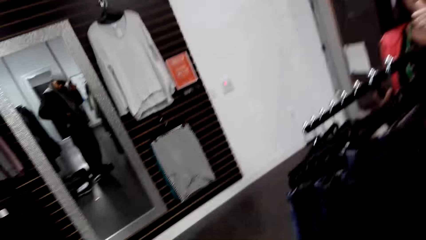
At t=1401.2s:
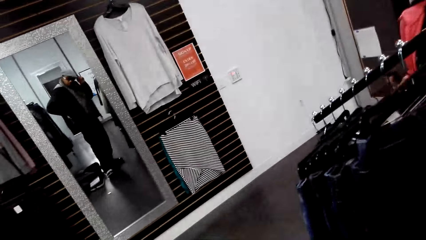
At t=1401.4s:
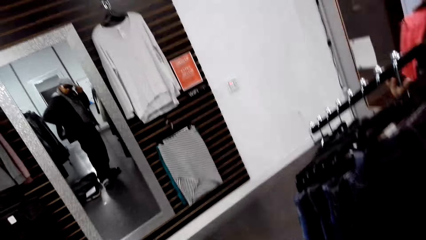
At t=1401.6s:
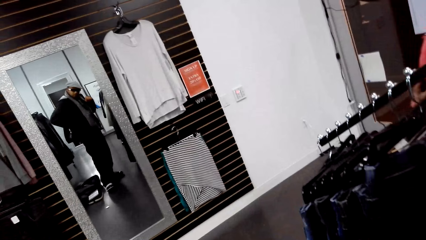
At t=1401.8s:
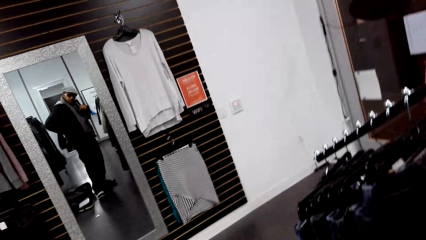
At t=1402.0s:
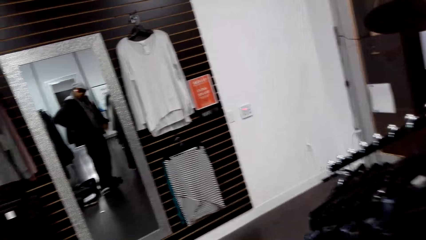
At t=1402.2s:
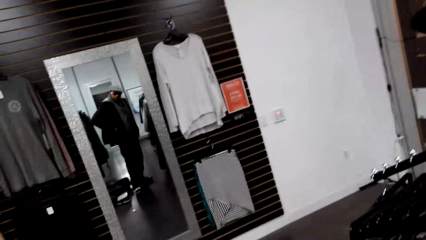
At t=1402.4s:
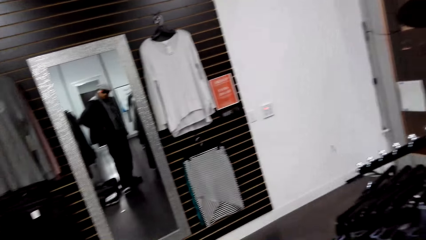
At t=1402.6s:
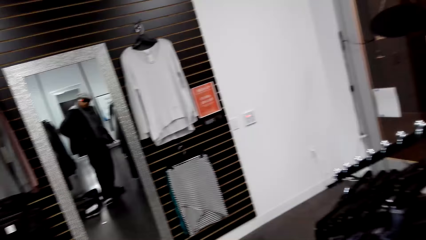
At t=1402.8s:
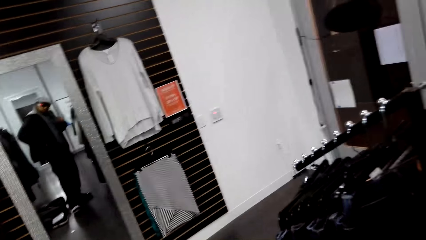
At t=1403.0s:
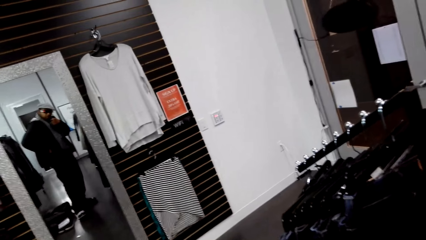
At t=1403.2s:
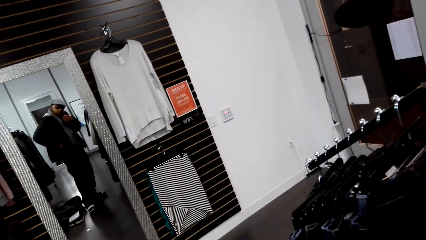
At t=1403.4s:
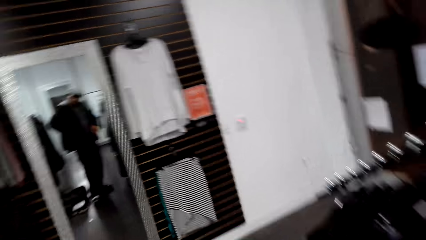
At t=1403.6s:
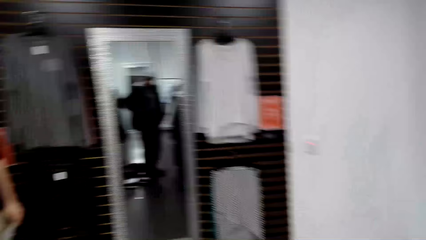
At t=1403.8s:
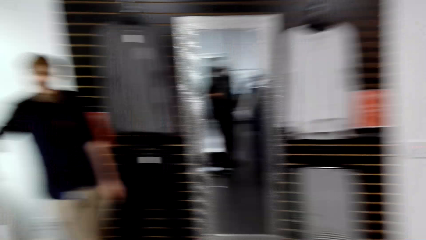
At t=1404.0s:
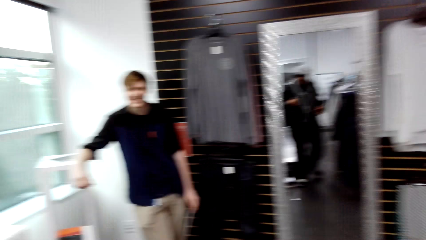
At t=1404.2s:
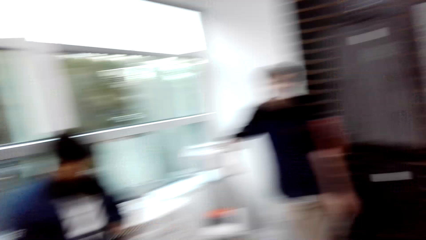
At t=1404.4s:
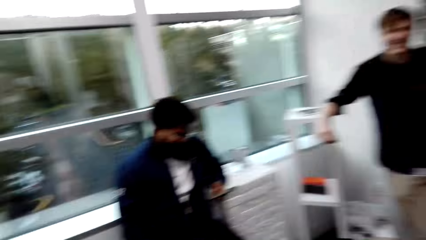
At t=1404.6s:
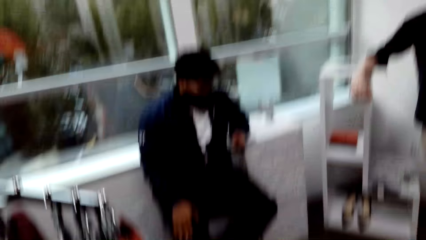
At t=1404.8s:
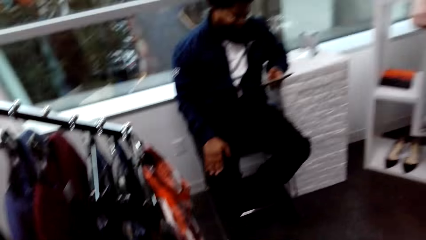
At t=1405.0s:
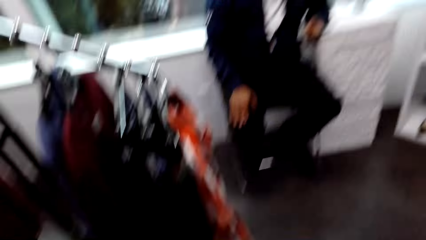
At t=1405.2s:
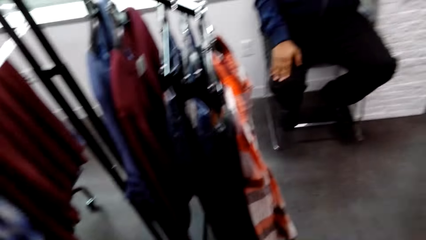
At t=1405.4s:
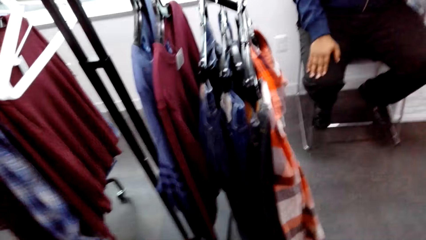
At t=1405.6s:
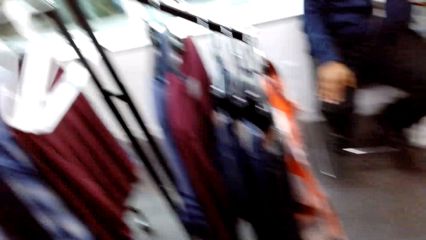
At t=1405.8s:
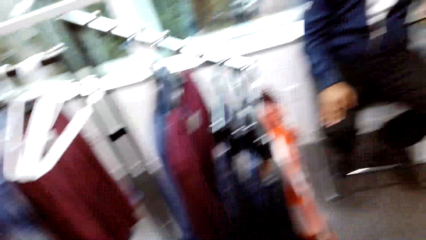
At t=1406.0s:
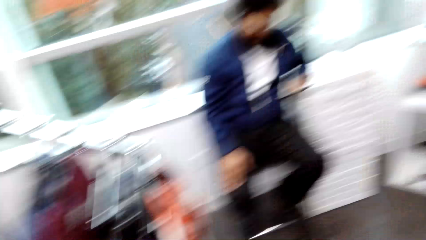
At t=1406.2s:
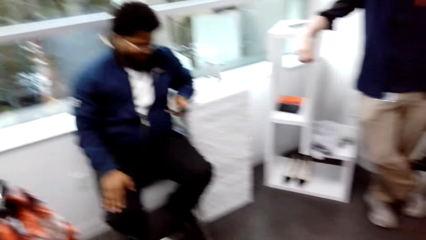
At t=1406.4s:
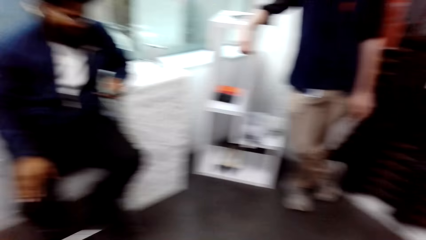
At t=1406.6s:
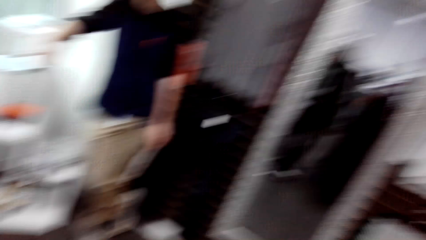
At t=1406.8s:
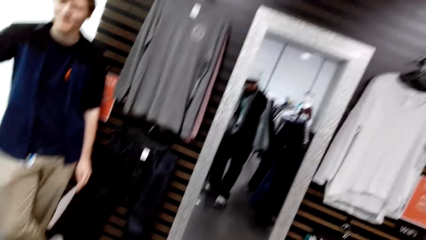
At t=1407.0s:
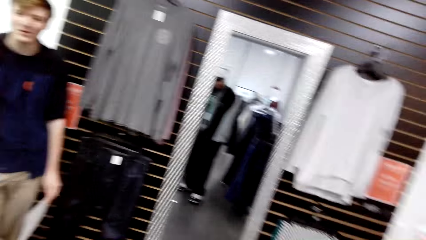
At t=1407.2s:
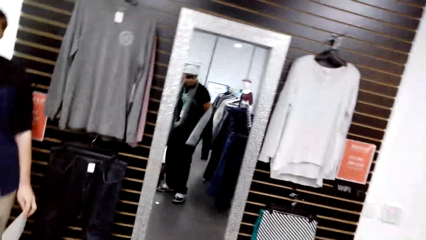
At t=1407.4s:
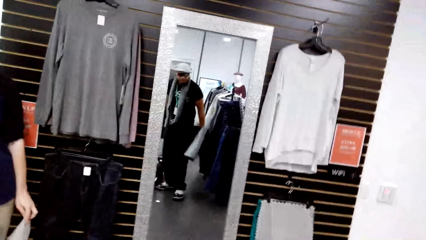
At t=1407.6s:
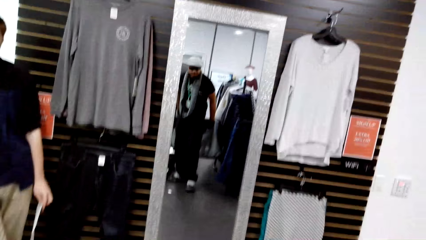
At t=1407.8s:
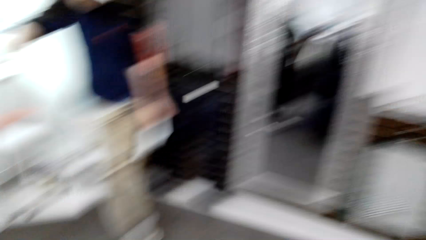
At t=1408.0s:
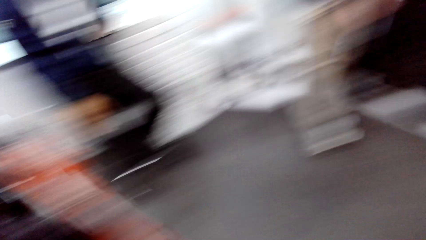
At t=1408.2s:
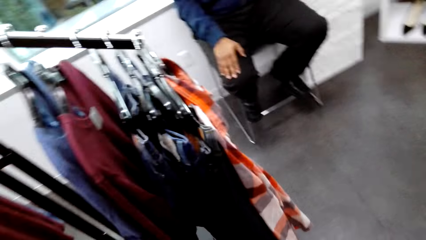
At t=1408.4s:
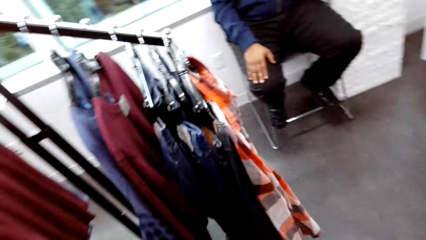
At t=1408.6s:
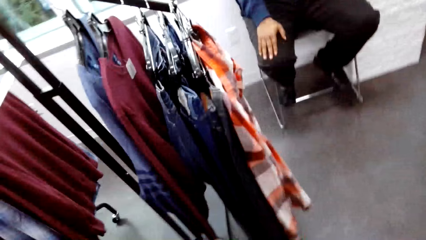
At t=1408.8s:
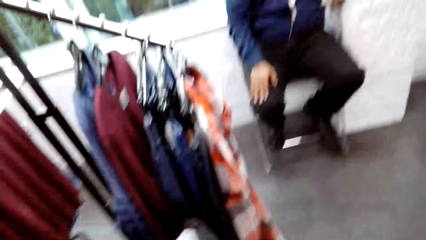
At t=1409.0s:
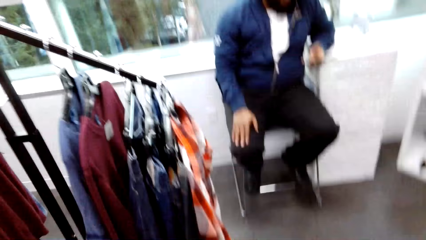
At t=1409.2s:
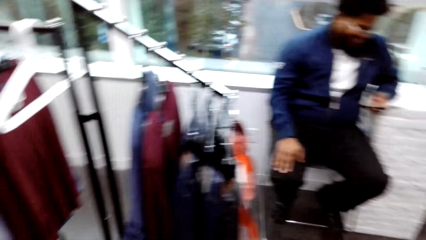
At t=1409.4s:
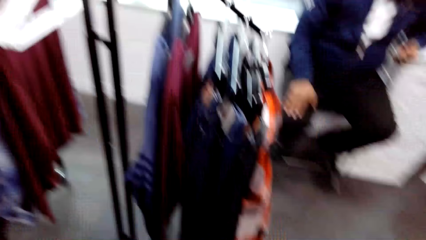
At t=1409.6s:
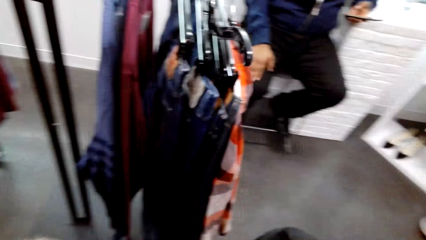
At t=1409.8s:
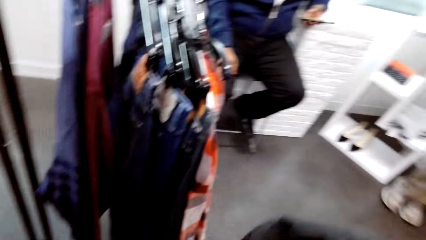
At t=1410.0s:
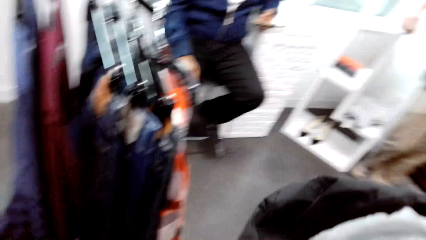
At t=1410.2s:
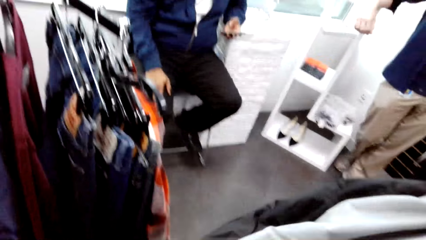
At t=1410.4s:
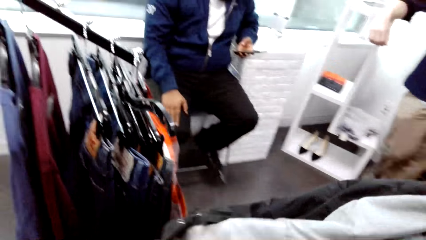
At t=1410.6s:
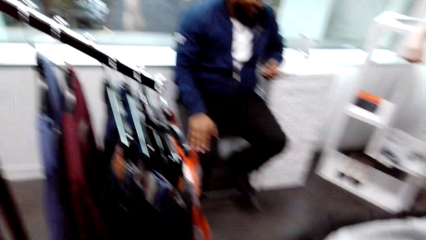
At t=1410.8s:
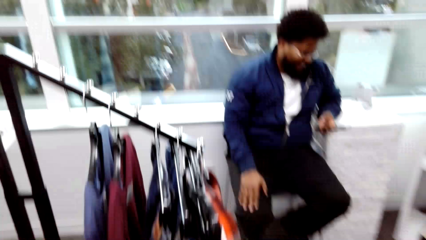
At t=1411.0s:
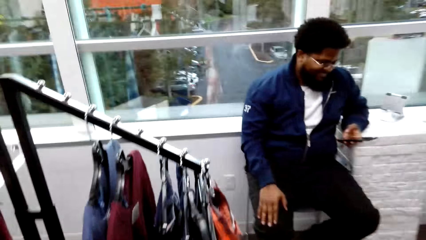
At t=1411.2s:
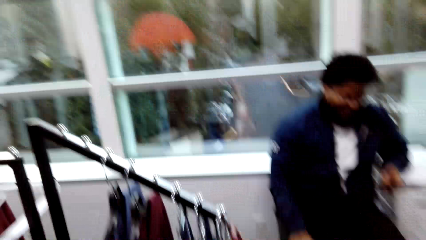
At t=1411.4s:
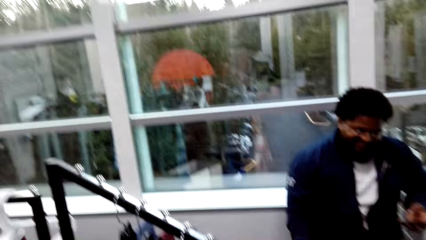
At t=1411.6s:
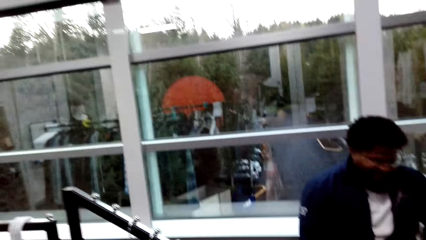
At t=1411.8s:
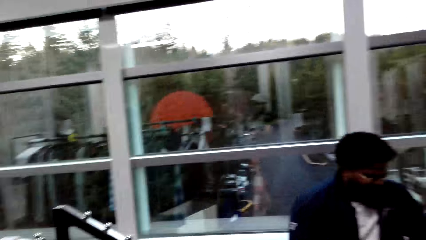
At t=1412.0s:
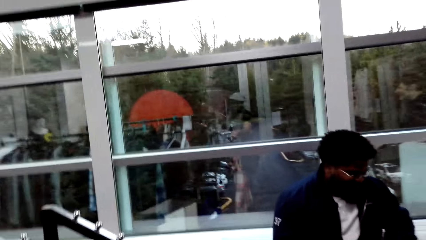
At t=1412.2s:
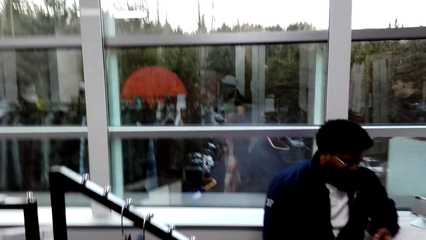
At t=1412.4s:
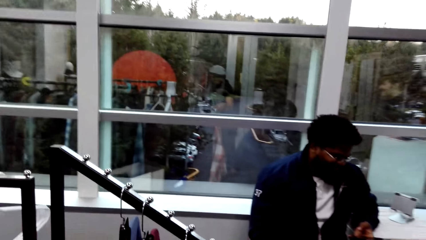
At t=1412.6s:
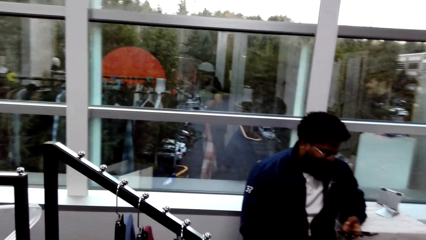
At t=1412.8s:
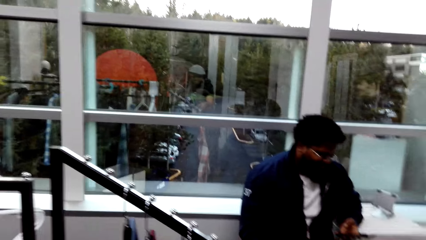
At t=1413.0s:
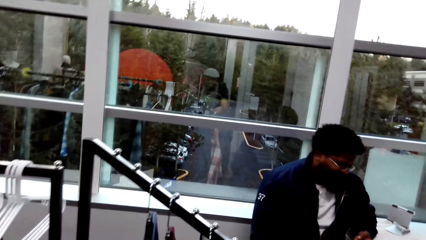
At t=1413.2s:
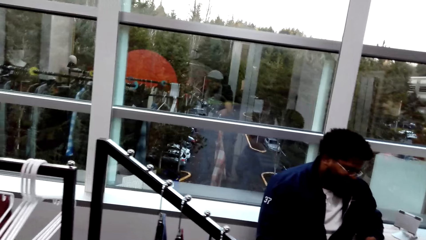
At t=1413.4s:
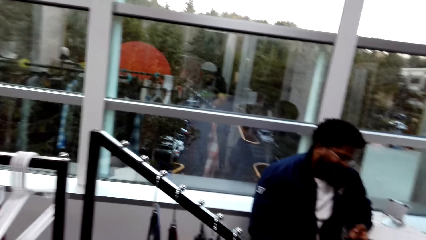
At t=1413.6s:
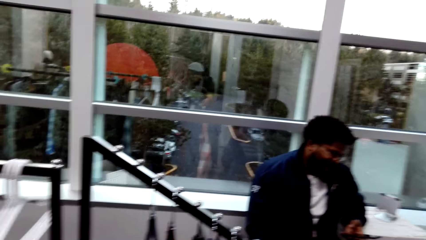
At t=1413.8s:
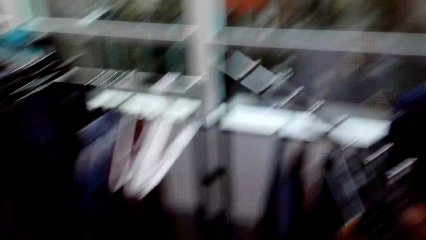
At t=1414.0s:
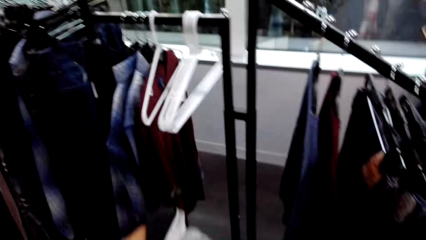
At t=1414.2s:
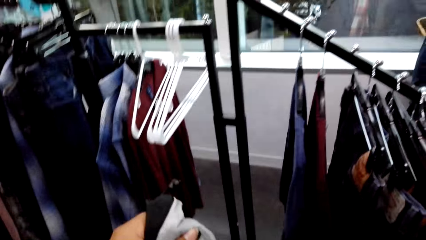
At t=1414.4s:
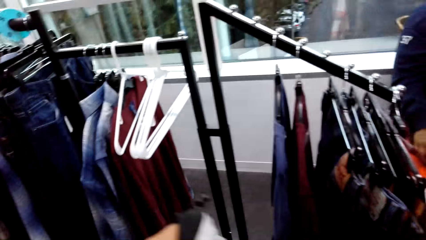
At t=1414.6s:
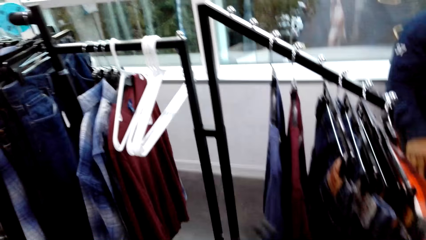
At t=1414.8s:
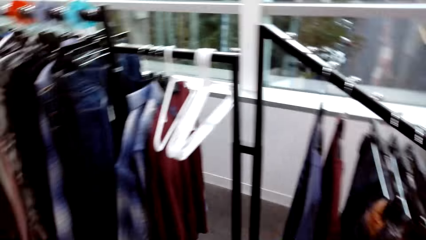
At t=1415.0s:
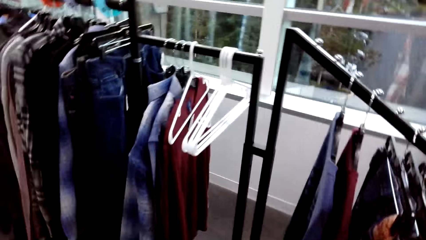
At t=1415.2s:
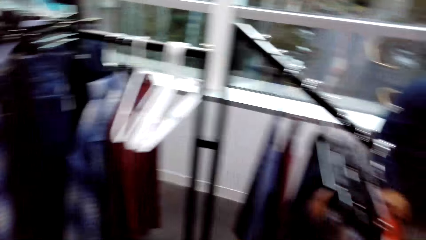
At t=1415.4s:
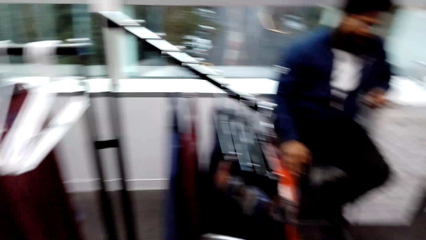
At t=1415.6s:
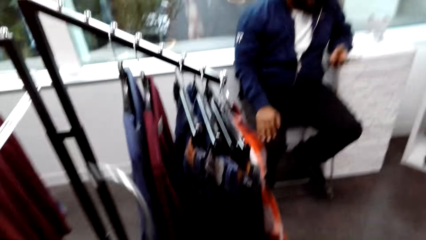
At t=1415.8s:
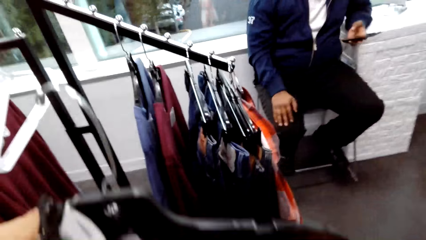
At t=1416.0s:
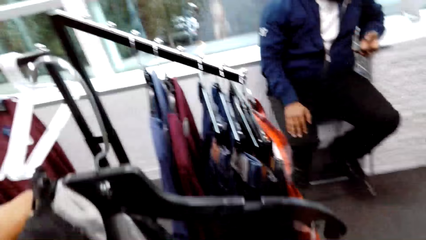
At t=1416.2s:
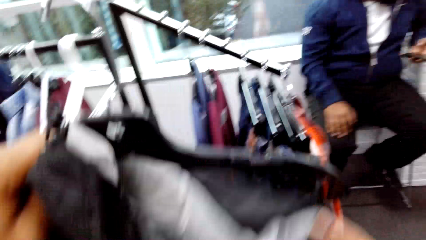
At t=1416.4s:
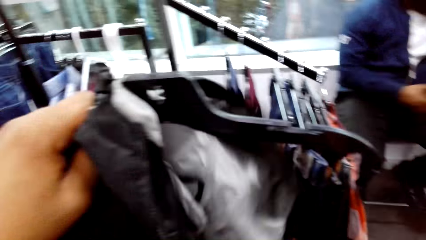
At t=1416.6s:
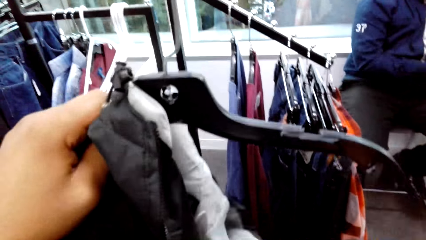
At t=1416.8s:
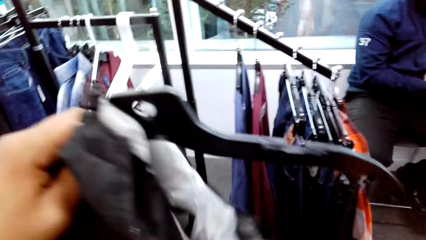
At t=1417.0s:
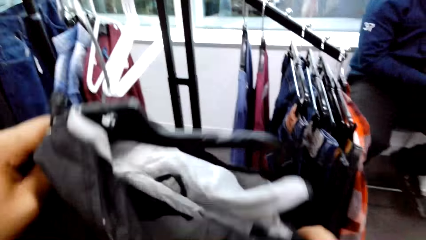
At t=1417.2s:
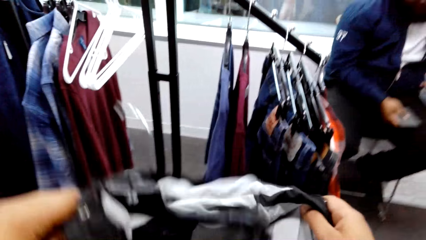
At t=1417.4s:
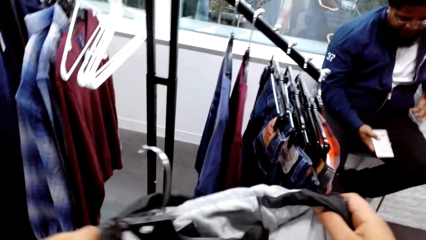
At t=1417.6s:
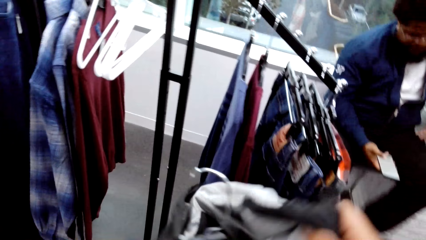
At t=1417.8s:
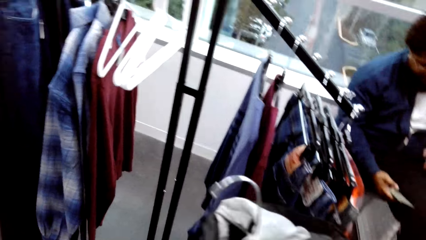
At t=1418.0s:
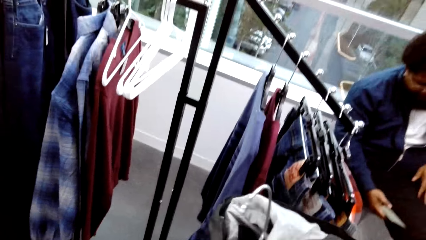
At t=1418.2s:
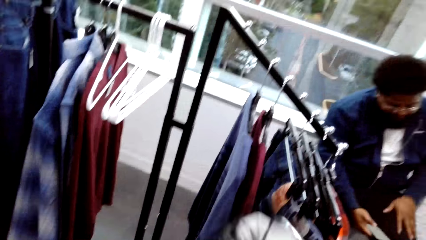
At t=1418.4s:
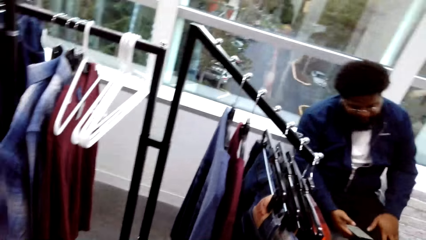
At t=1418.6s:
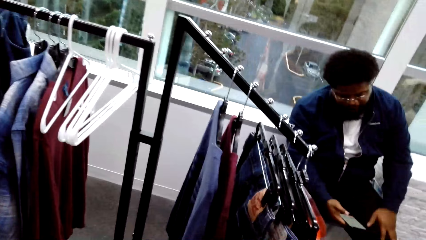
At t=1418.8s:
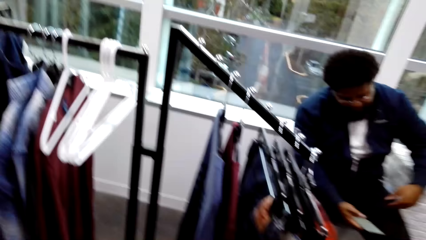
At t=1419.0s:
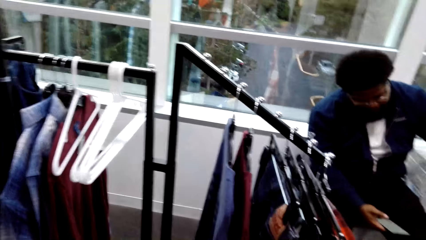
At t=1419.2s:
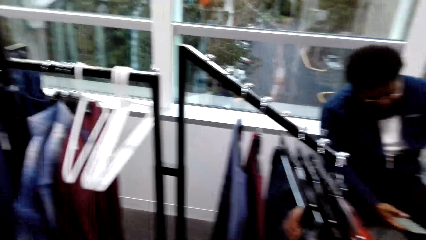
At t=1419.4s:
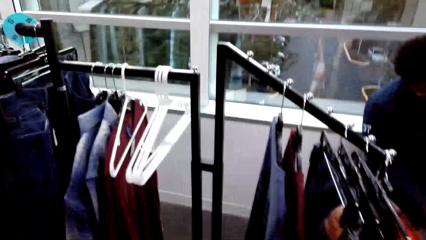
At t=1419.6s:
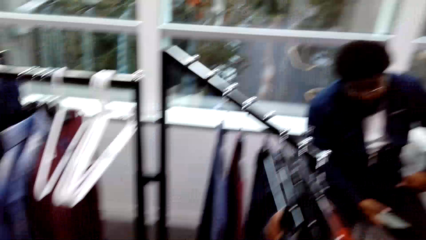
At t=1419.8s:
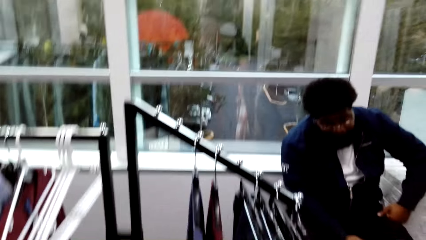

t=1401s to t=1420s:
The camera wearer takes off the jacket. He puts the jacket in the hanger. He holds a hanged cloth with his left hand.
